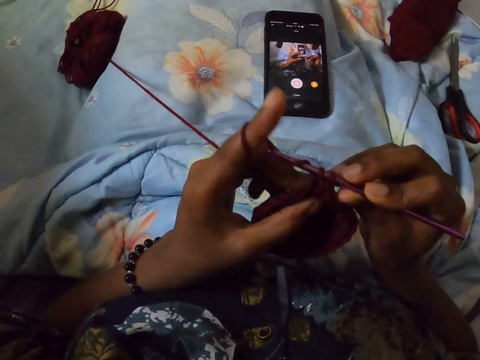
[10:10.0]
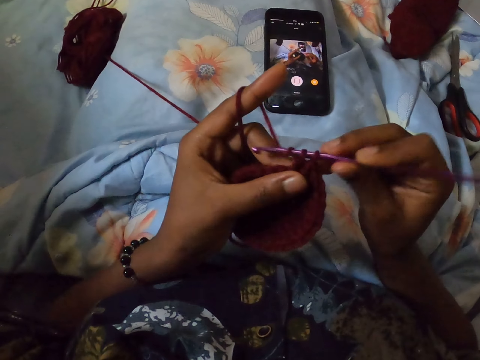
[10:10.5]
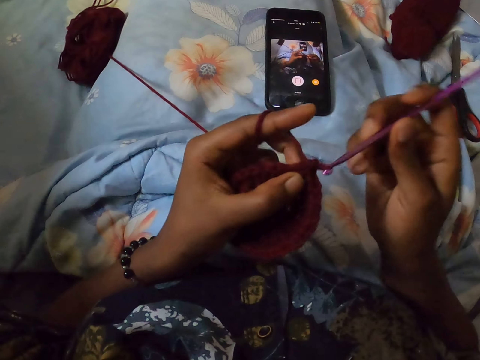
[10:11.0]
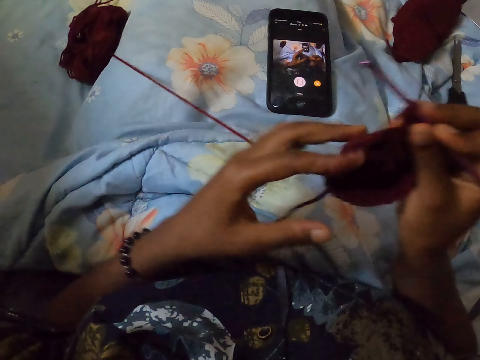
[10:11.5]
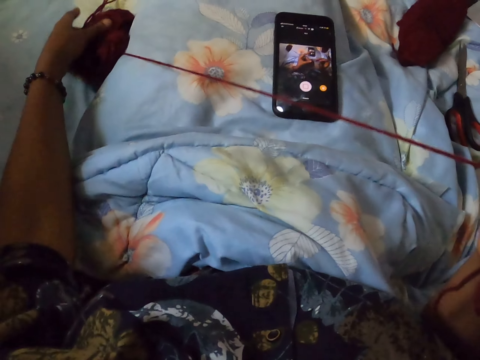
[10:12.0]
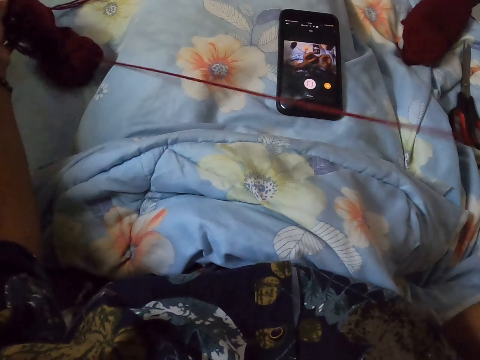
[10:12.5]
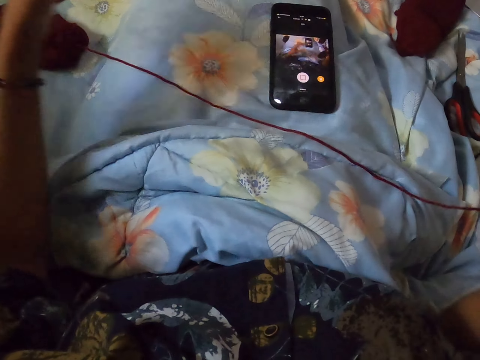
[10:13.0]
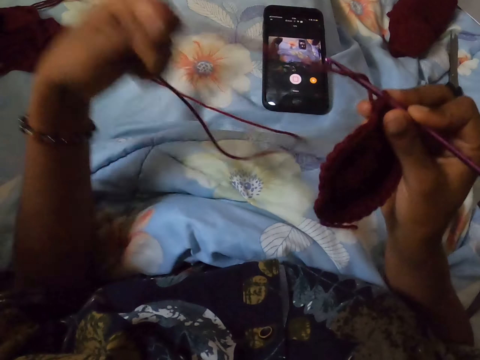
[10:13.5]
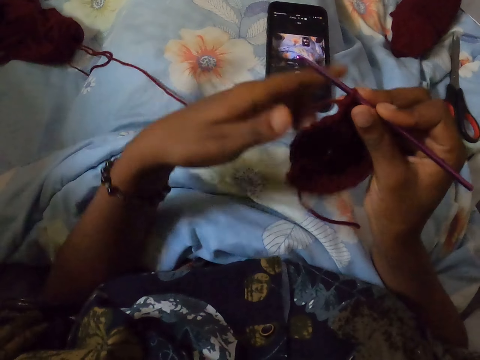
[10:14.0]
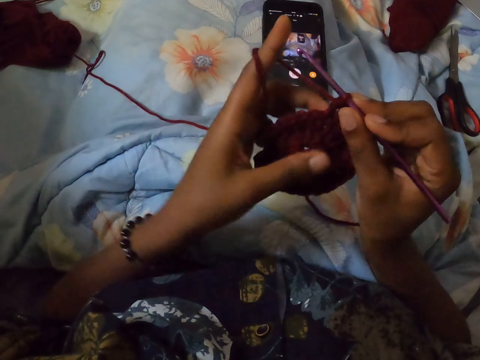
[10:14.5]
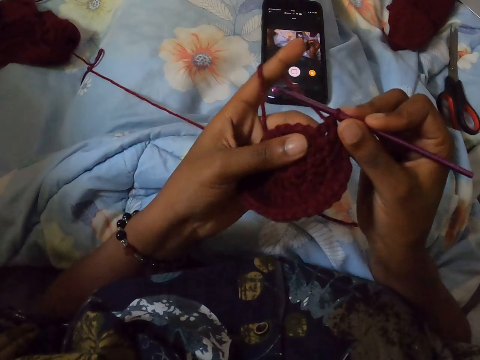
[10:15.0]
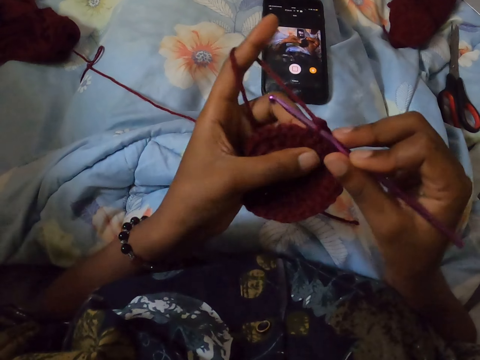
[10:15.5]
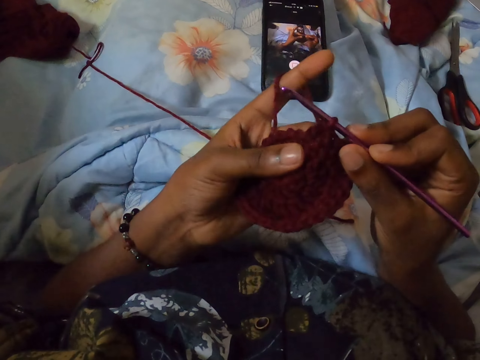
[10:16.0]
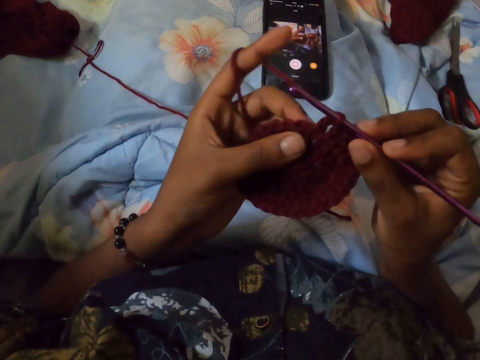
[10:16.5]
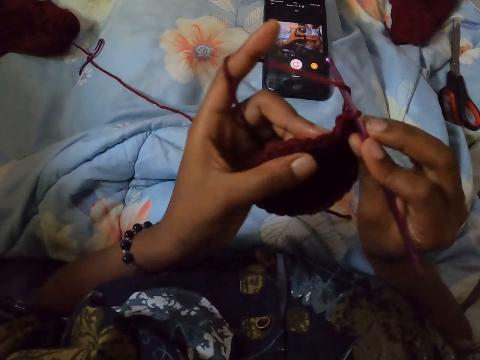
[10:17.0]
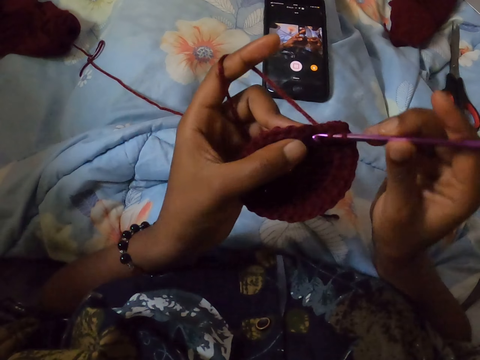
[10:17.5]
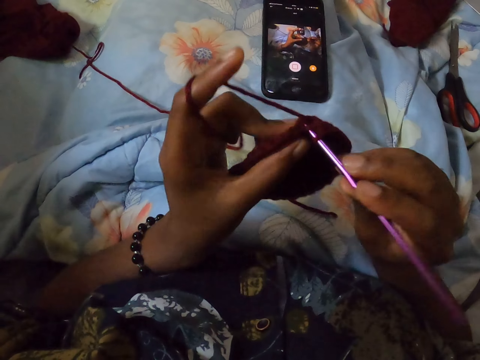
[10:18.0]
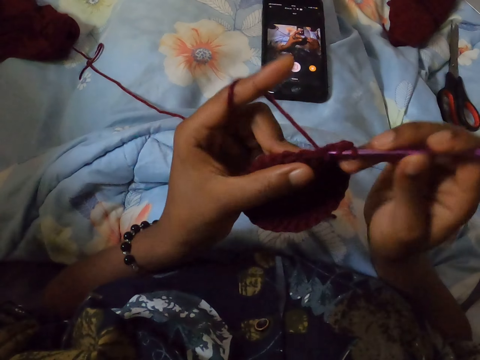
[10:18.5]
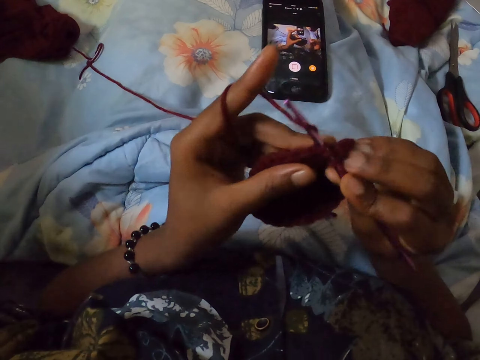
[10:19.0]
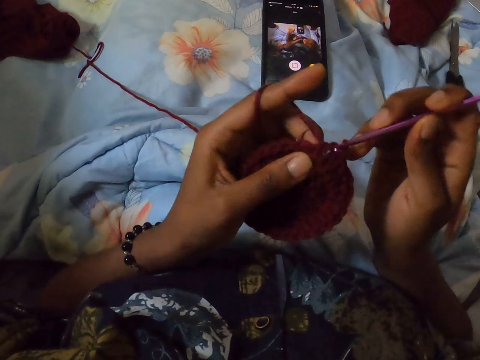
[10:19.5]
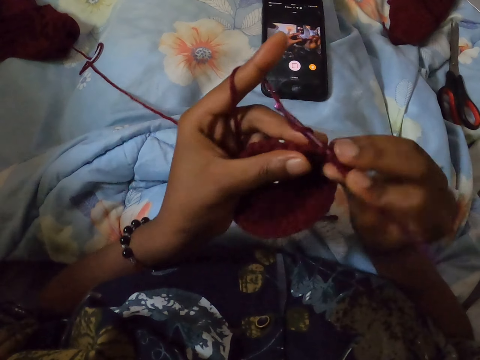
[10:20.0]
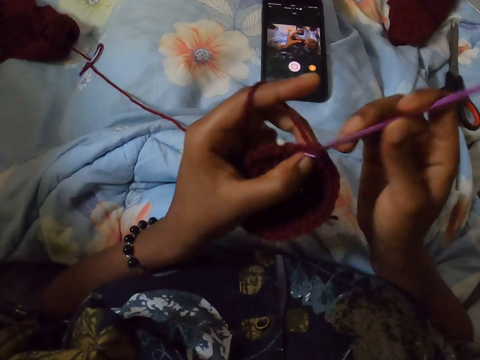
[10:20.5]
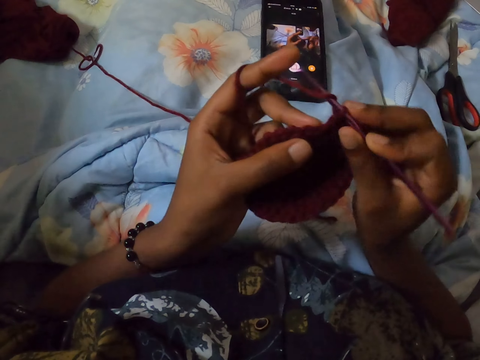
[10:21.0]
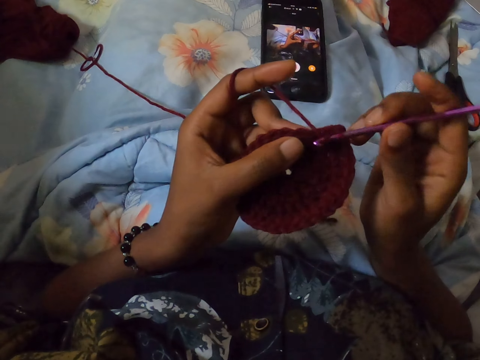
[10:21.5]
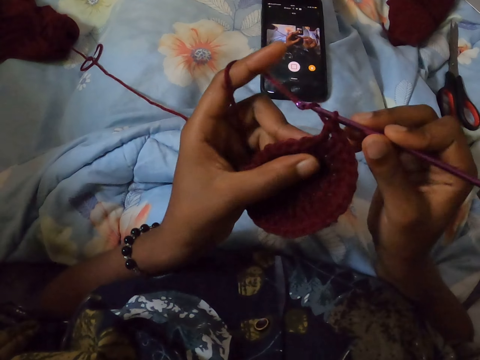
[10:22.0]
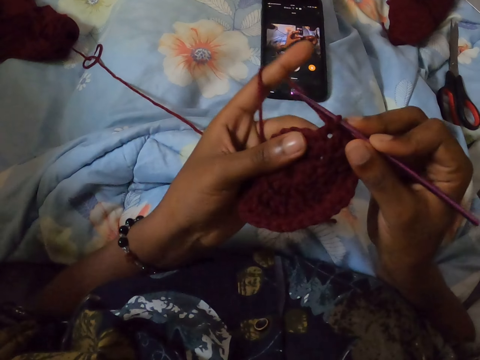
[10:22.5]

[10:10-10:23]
The camera wearer adjusts a yarn on a bed with her left hand. She rolls out a thread. She winds the thread on the finger of her left hand. She crochets the yarn with the knitting hook with both hands.

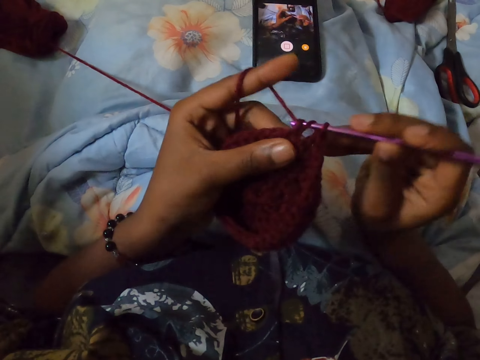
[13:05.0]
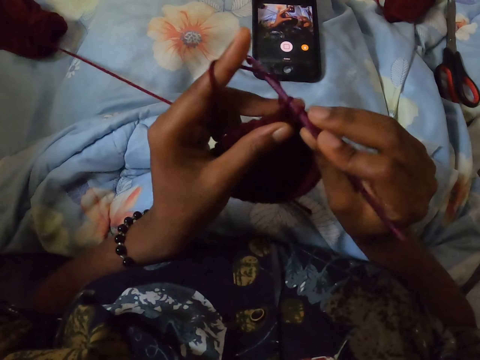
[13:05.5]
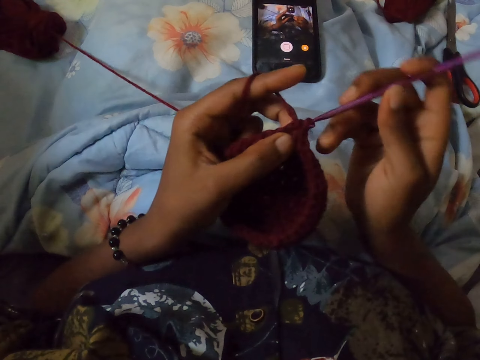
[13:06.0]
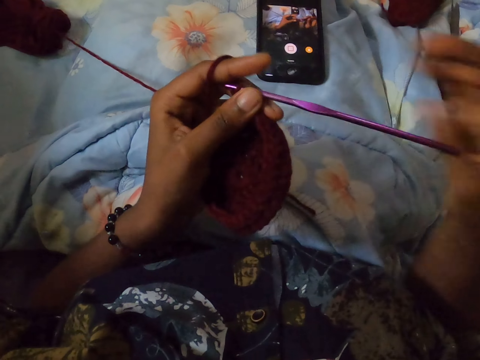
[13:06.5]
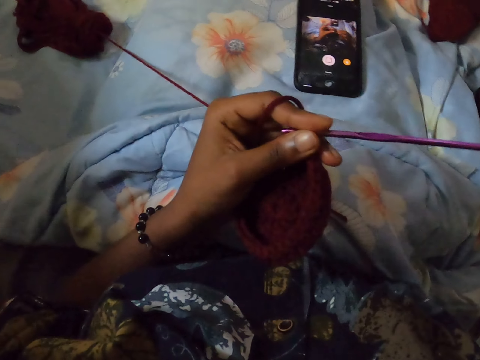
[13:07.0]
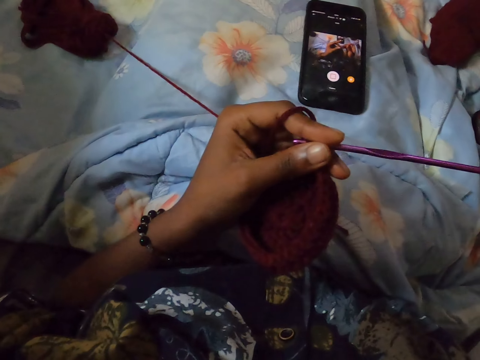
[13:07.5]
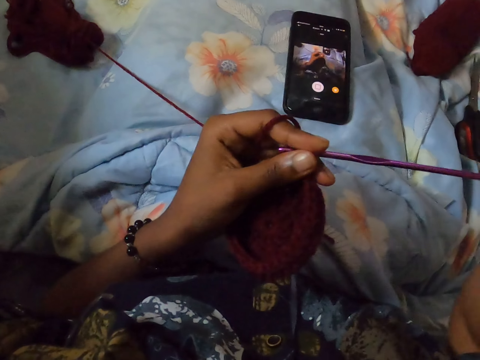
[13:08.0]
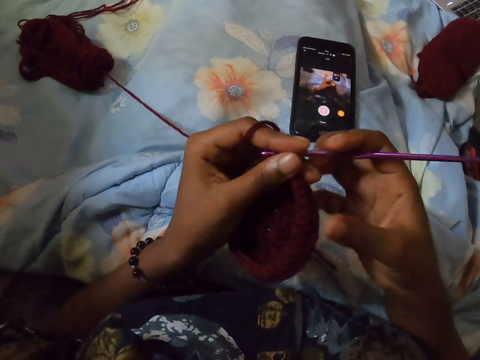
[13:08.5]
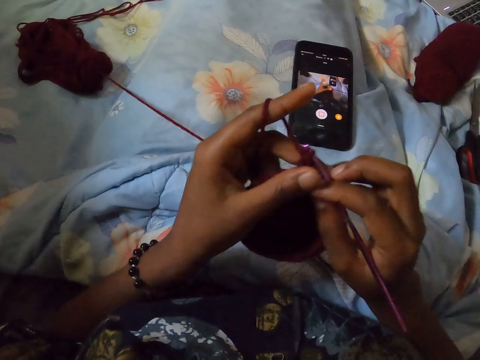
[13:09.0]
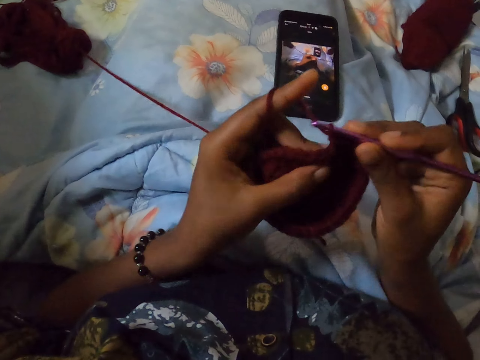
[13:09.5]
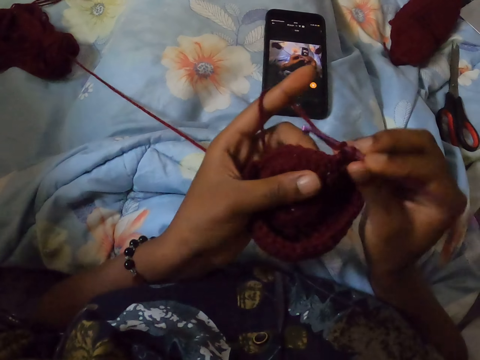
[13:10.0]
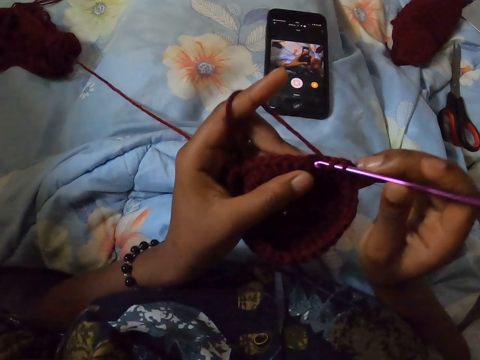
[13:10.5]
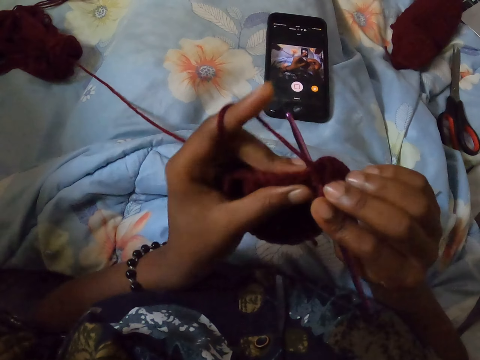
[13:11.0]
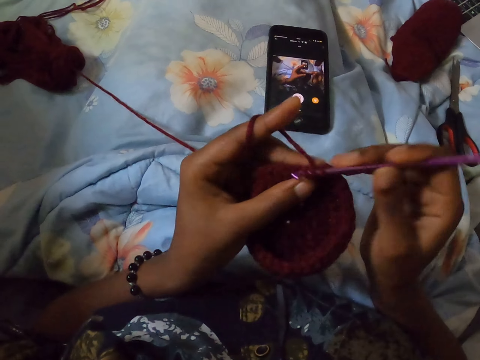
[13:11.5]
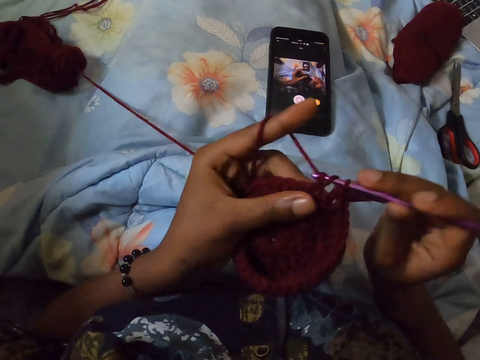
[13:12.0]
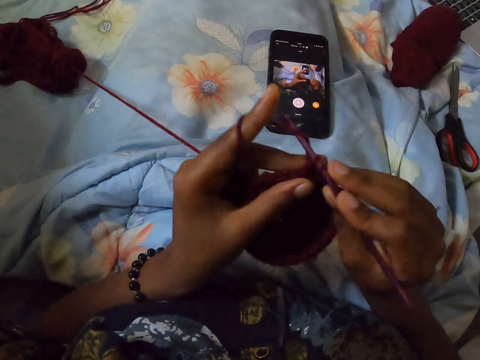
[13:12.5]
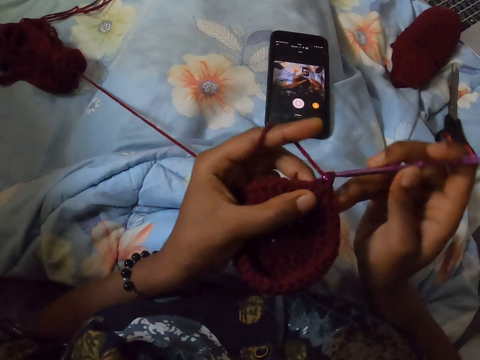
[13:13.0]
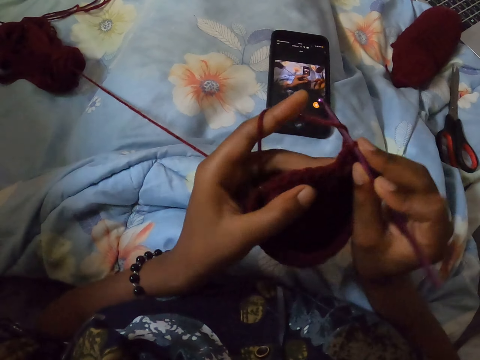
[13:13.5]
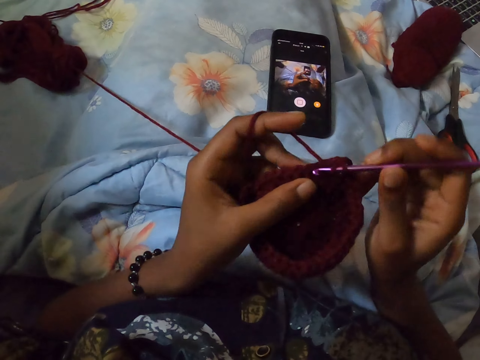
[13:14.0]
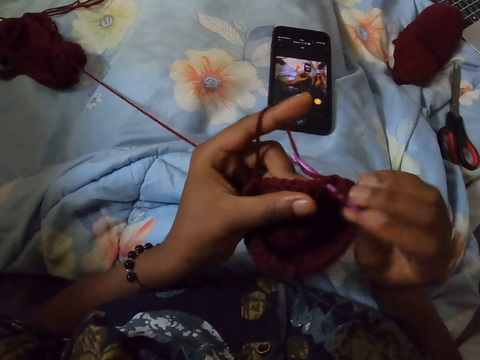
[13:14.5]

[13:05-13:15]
The camera wearer lifts the hand. She touches an object on the bed with her right hand. She holds the crochet. She crochets the yarn with the knitting hook with both hands.

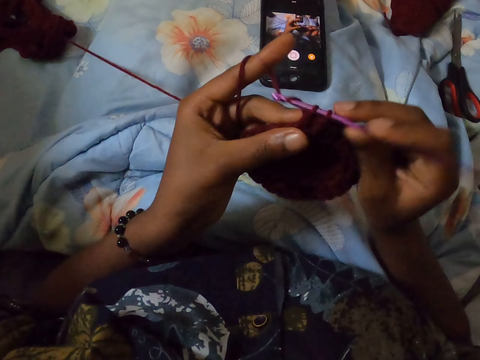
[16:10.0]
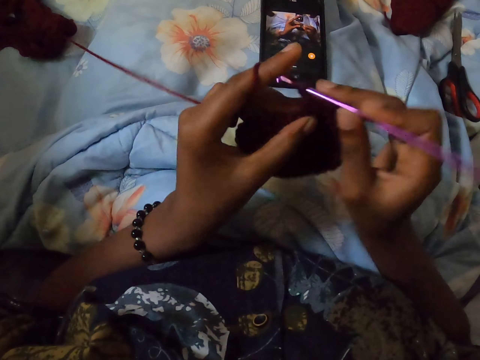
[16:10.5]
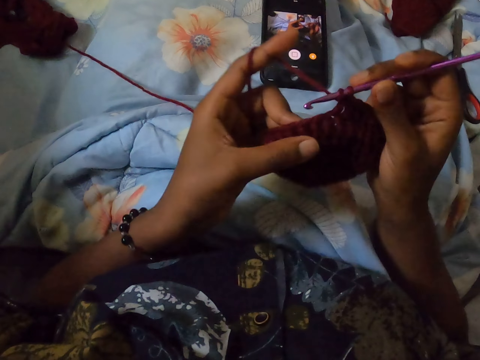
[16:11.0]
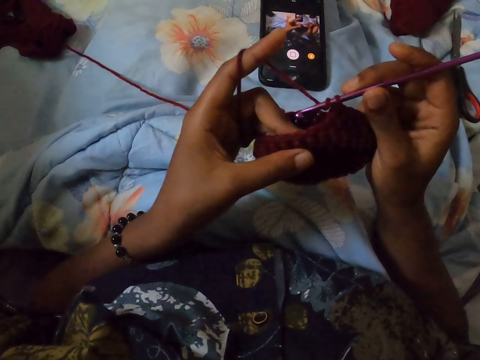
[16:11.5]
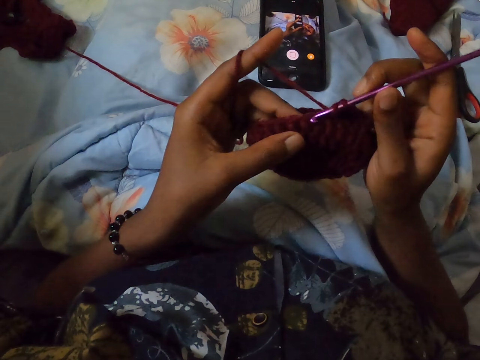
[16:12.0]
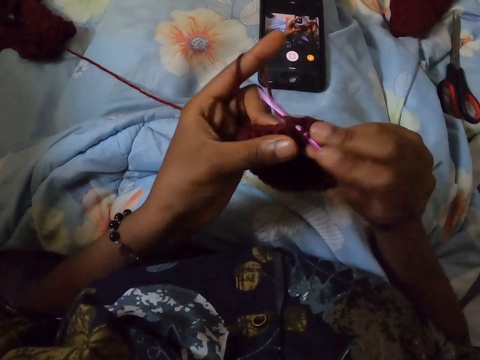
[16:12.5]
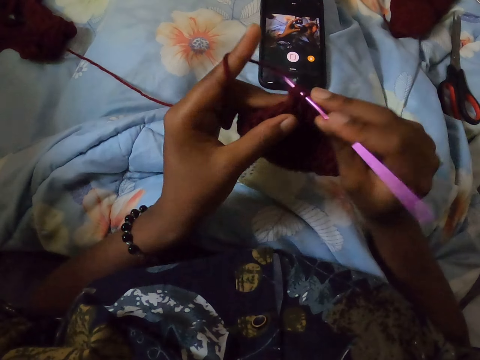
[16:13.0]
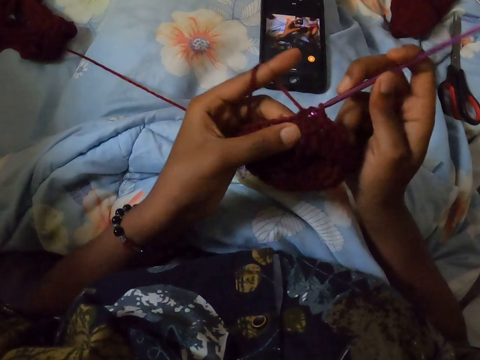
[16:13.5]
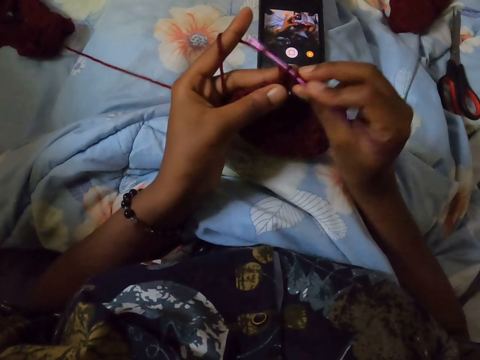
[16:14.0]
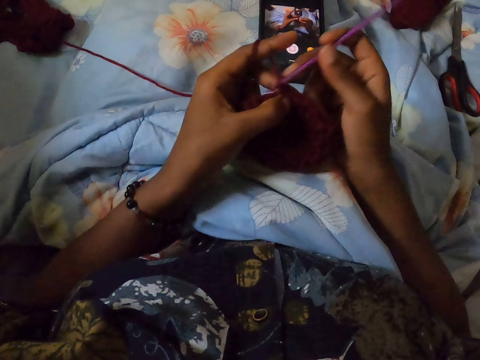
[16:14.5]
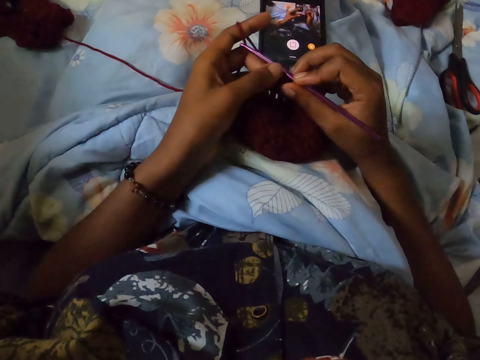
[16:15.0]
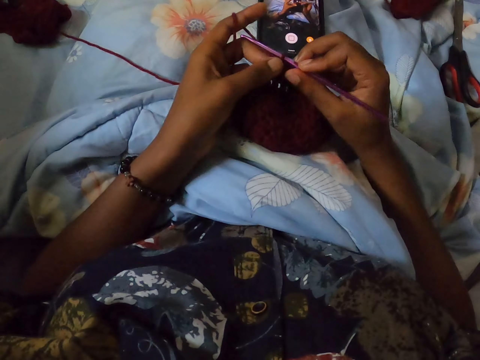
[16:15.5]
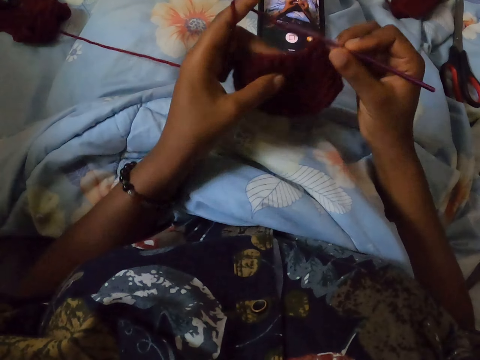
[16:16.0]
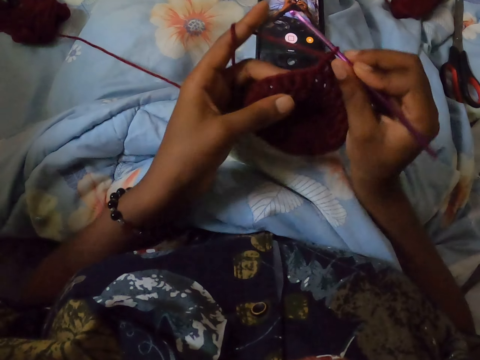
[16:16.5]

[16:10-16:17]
The camera wearer crochets the crochet cloth. They look at the crochet cloth.
